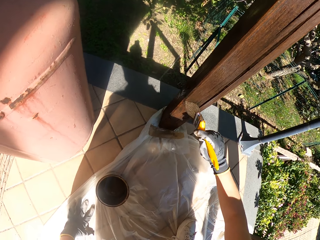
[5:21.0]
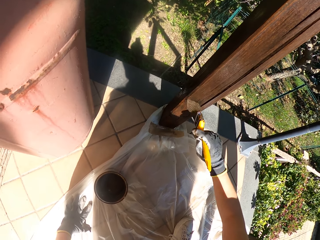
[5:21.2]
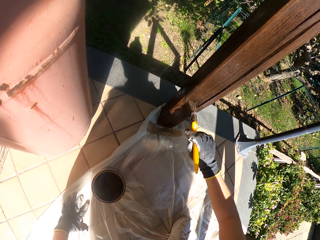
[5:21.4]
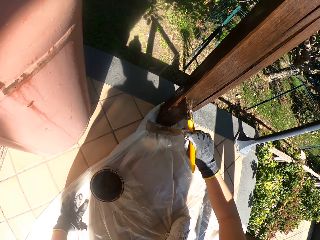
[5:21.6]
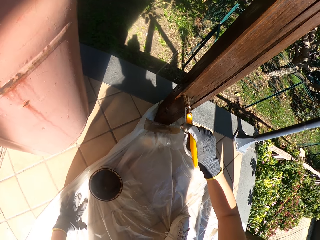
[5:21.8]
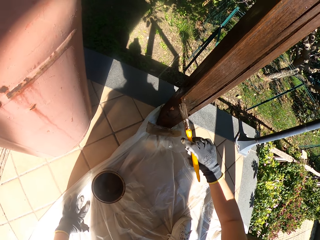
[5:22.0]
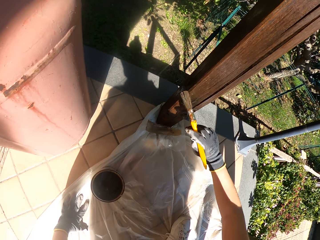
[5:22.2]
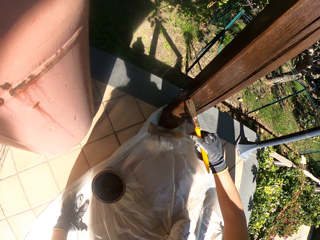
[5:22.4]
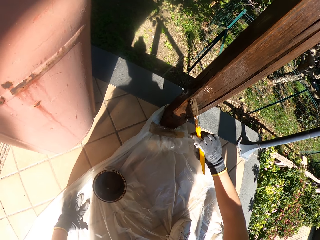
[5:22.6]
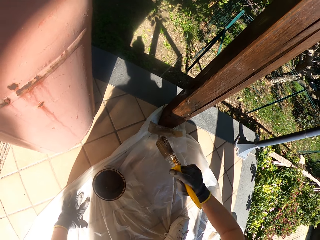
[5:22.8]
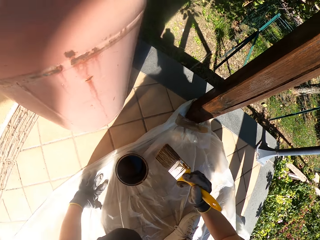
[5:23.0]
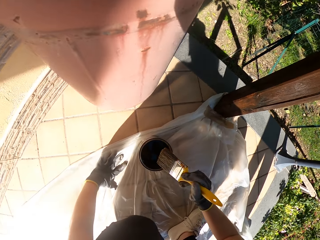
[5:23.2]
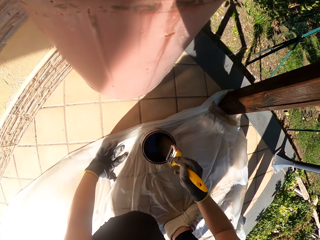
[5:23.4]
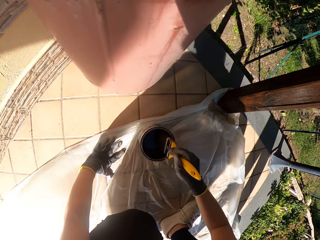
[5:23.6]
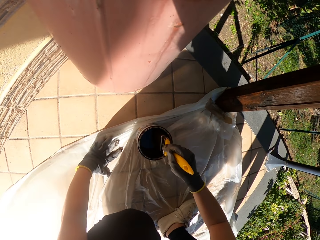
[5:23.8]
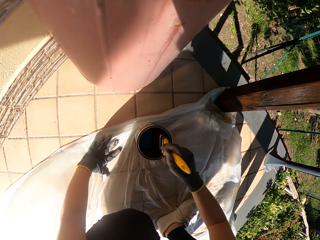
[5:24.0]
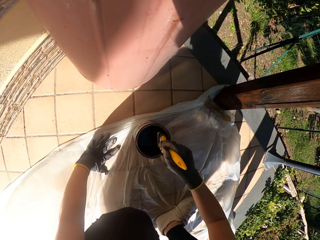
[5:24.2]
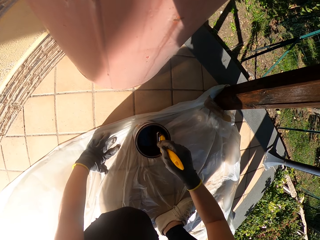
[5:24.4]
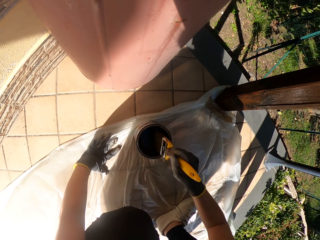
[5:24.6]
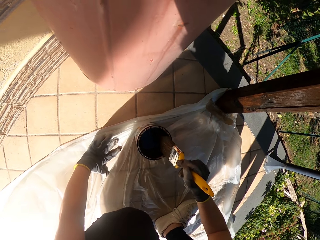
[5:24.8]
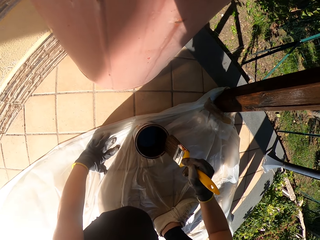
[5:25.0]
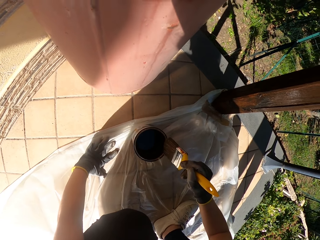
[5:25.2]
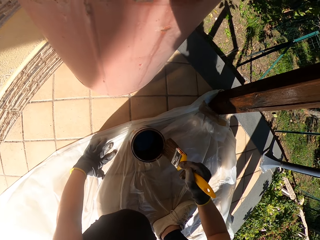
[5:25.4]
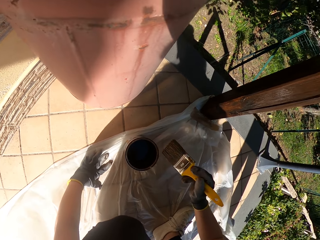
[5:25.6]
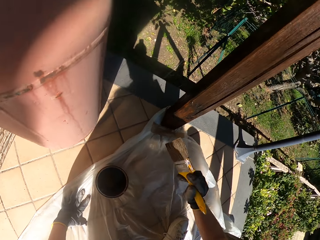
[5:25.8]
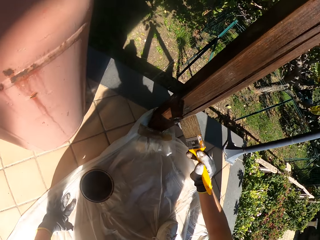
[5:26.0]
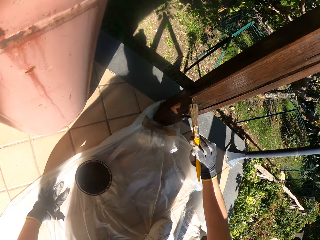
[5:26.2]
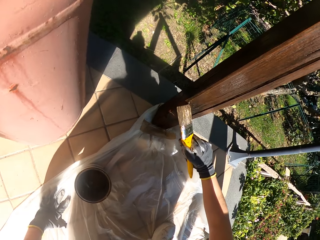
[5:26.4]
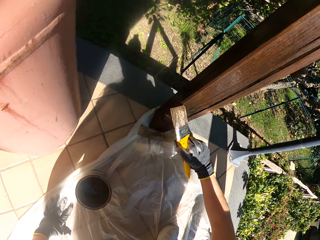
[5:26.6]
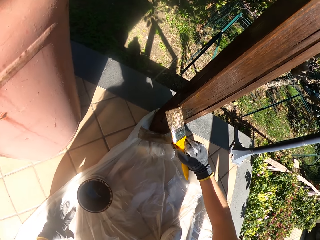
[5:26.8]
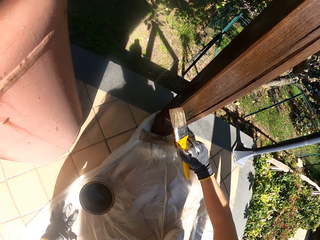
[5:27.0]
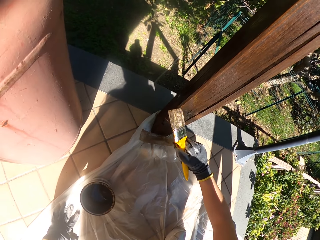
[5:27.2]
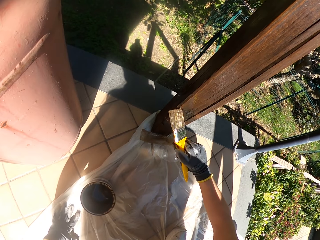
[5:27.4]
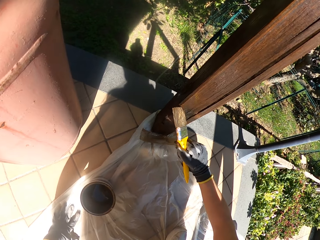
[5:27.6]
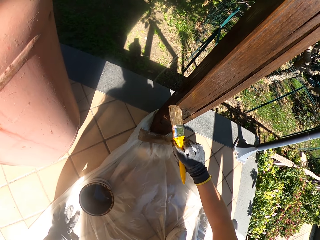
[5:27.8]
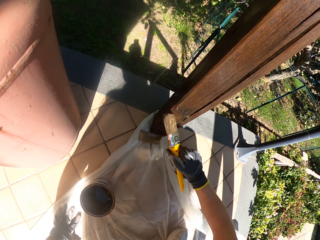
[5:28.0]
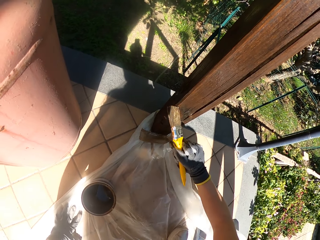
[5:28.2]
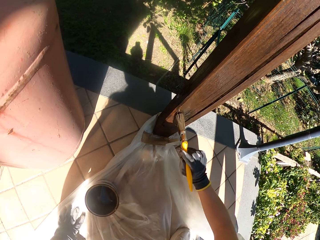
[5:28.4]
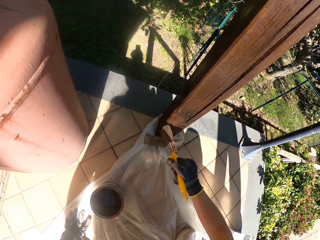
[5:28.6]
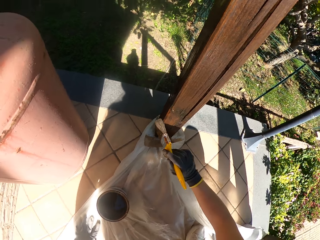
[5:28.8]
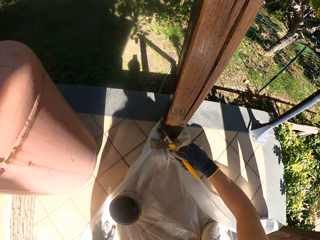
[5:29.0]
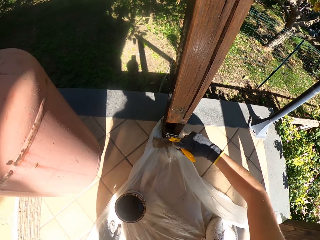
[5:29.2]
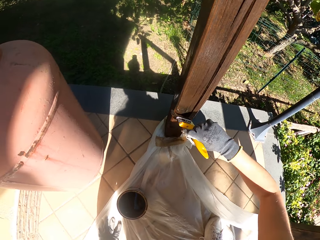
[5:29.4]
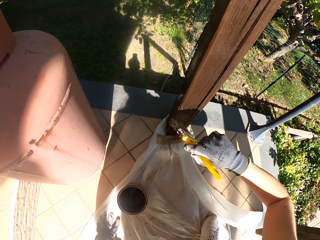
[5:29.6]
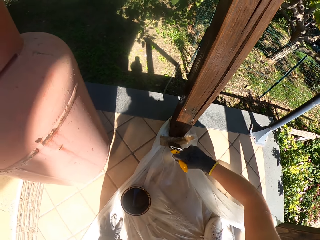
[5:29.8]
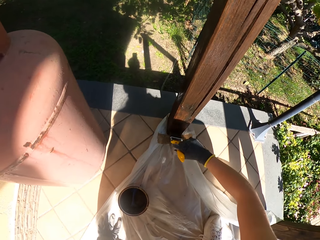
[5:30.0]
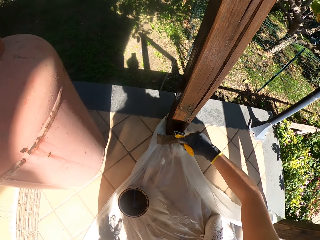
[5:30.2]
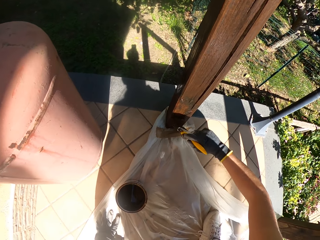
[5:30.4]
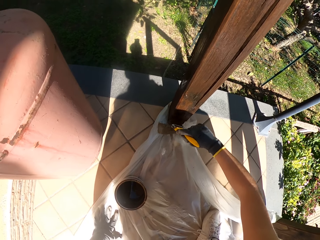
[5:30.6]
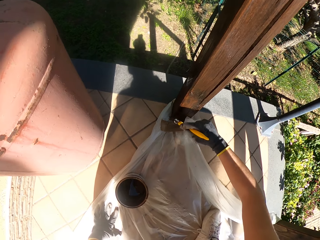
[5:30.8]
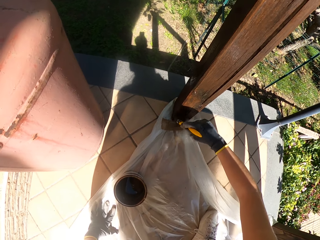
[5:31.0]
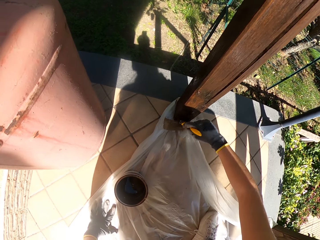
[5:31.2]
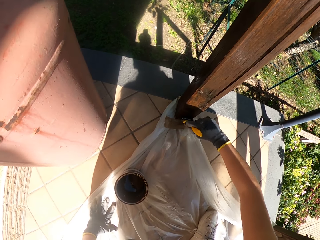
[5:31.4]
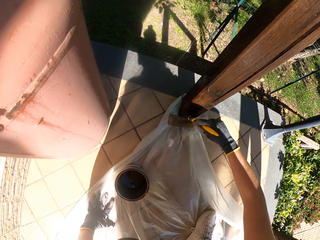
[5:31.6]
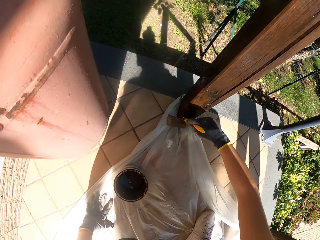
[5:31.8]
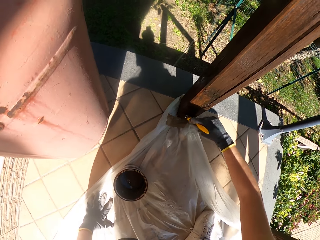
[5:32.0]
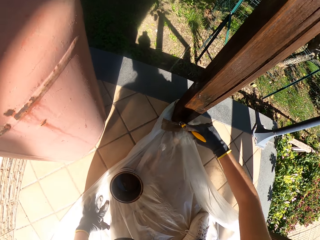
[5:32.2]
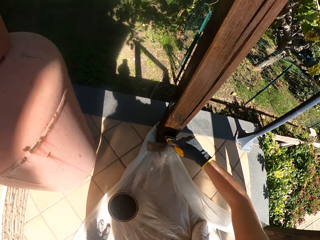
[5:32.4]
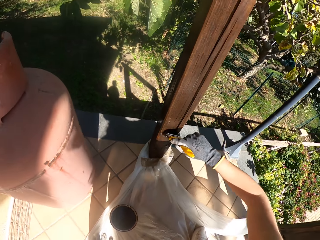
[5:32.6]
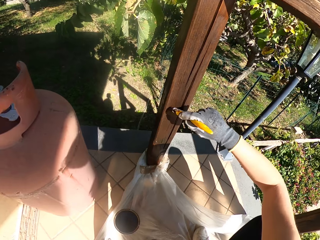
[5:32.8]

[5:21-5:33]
The camera wearer dips the paint brush in the paint can. They wipe the paint brush on the edge of the paint can. They drain excess paint into the container. They paint the wooden railing with the paint brush.

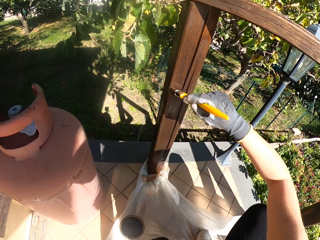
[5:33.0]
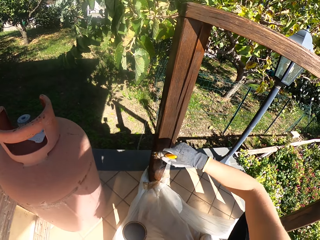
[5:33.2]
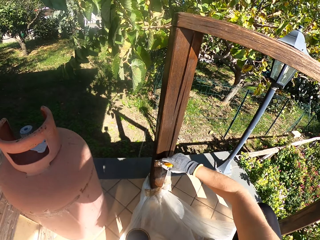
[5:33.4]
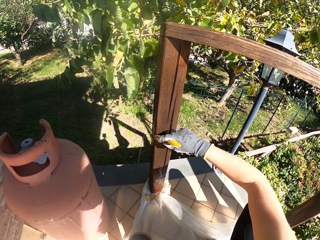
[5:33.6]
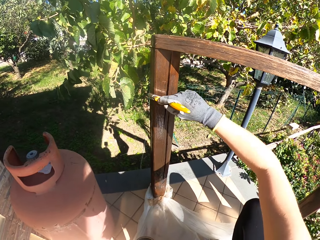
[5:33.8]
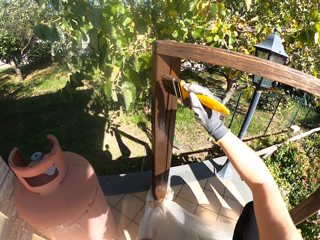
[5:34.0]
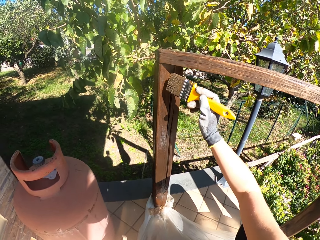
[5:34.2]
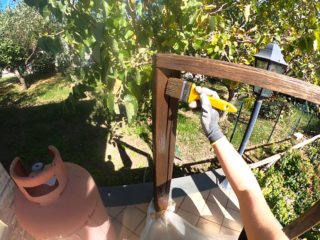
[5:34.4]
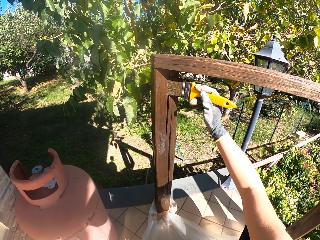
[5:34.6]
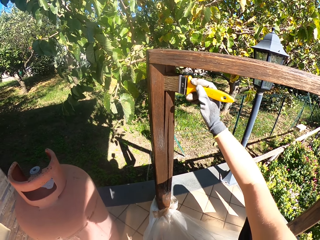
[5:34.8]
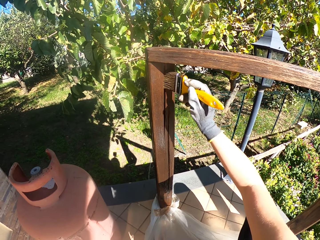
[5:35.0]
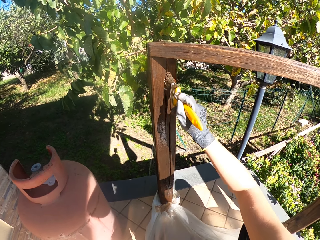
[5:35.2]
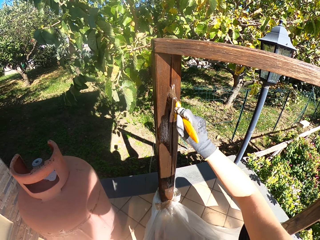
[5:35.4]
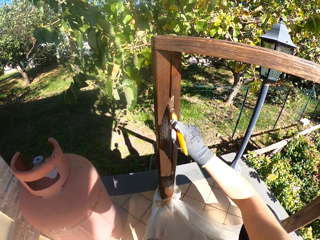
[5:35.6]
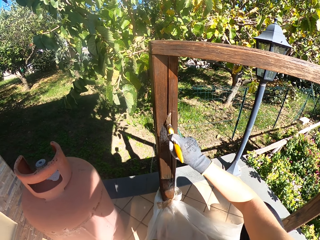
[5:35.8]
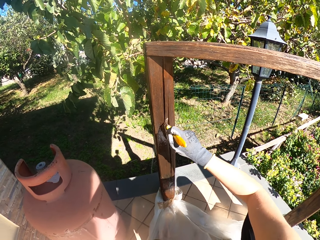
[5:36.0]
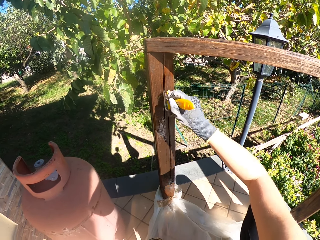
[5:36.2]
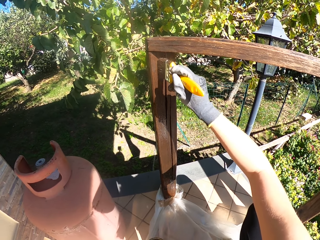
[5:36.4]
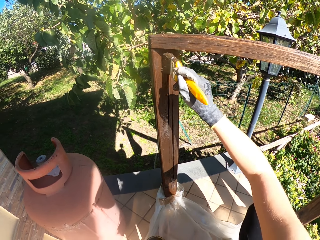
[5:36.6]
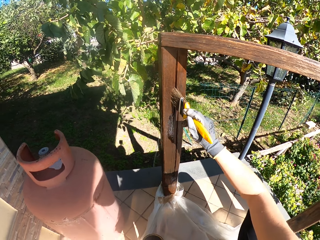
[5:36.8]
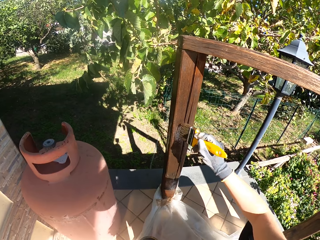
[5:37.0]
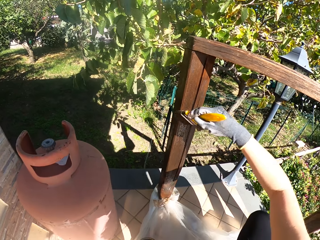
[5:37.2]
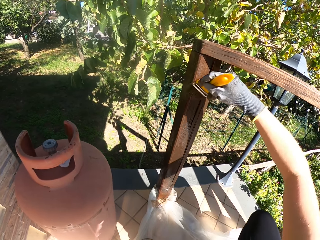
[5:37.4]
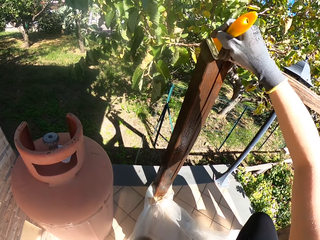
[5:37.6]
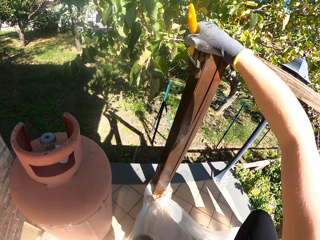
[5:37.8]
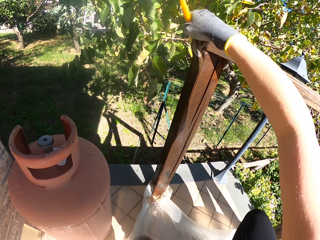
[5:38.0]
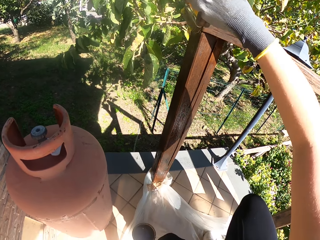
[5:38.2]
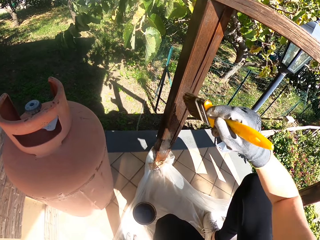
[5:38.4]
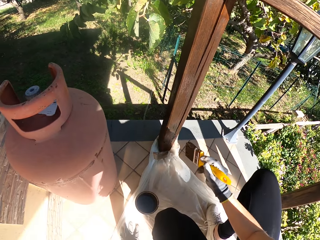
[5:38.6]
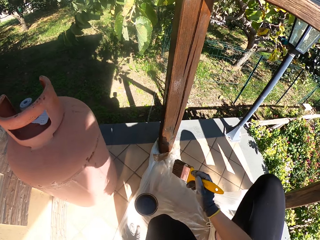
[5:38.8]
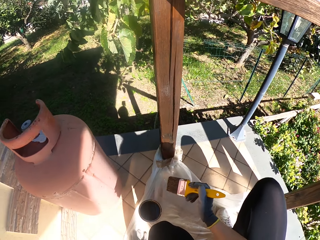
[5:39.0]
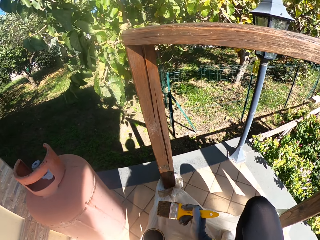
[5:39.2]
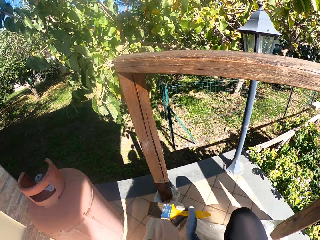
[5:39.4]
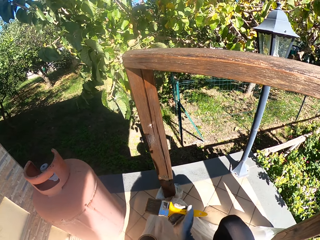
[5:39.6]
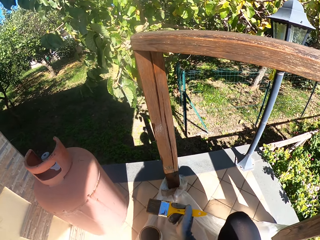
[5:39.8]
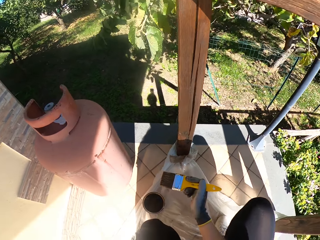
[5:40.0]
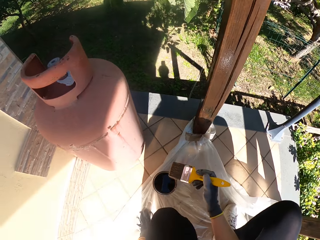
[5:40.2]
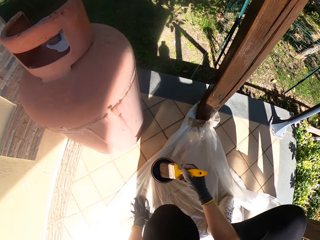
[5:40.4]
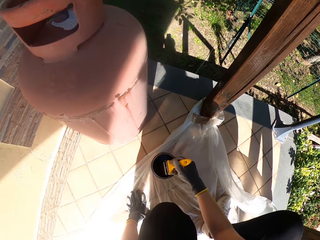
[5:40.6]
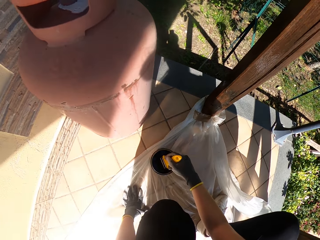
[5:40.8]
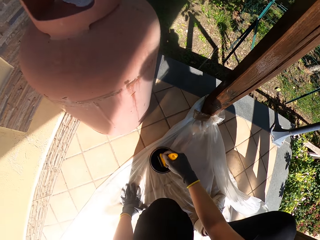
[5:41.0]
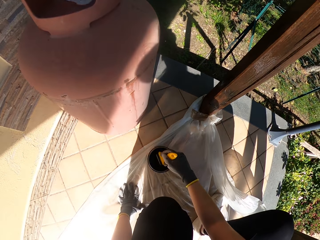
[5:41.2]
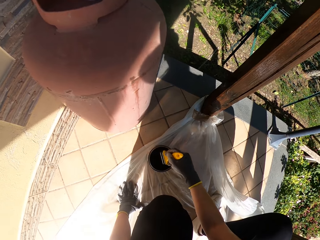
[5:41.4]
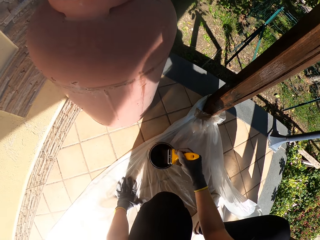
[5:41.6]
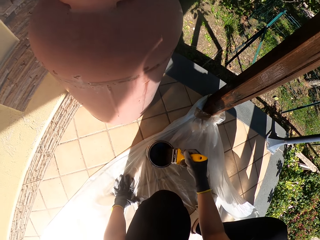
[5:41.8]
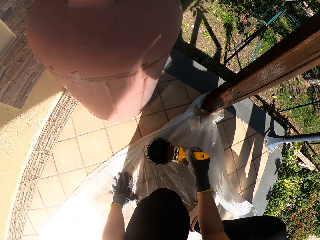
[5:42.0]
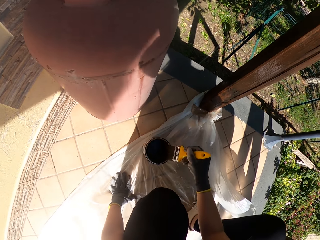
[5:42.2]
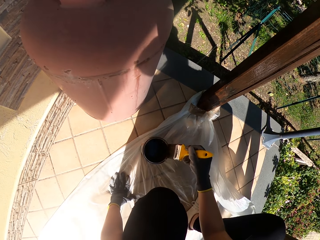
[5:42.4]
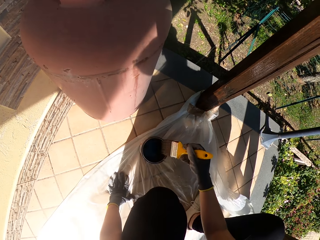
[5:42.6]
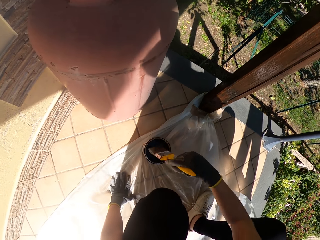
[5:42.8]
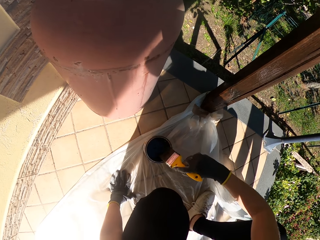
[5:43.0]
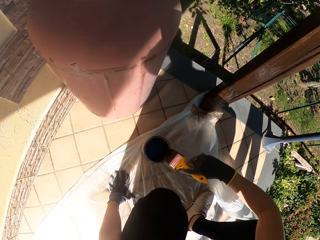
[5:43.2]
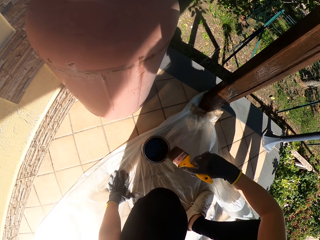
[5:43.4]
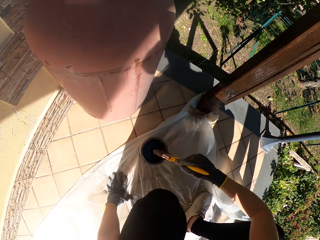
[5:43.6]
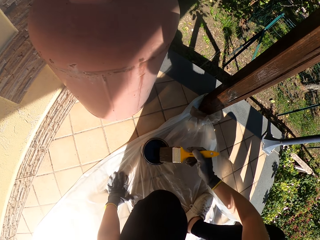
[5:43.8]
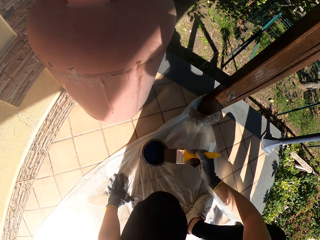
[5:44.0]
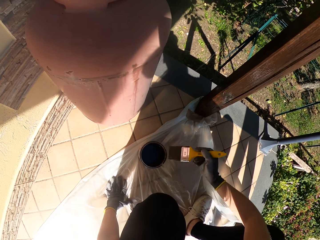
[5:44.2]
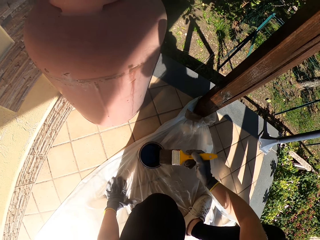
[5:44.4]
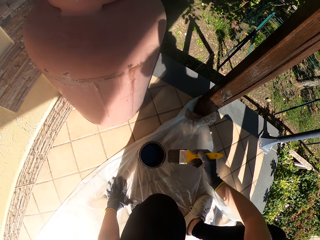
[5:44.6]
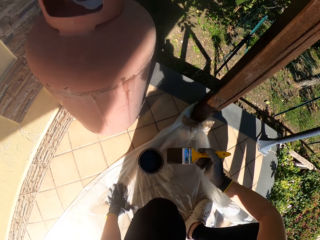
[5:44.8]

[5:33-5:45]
The camera wearer dips the paint brush in the paint can. They wipe the paint brush on the edge of the paint can. They drain excess paint into the container.
